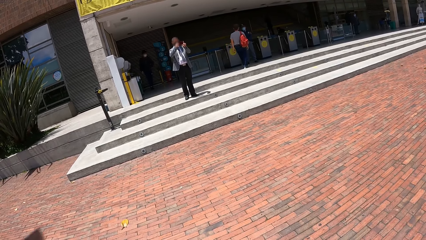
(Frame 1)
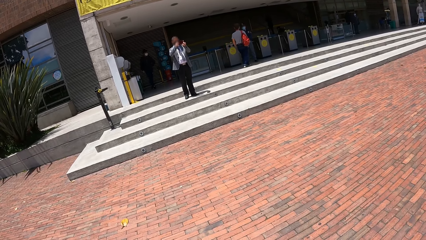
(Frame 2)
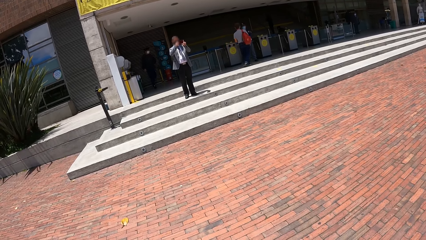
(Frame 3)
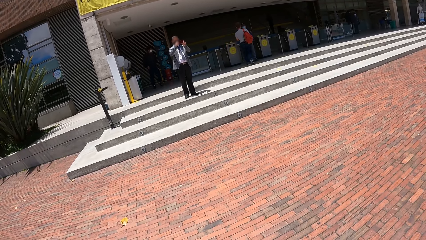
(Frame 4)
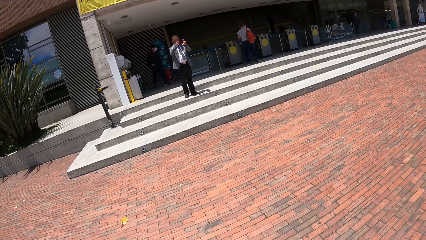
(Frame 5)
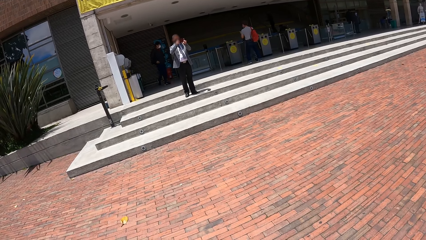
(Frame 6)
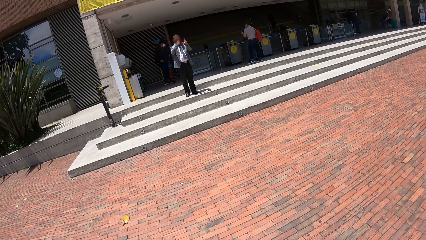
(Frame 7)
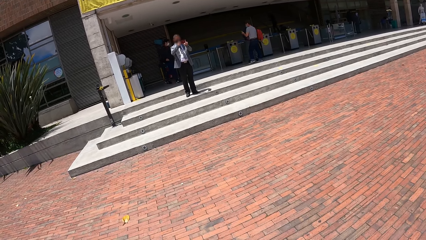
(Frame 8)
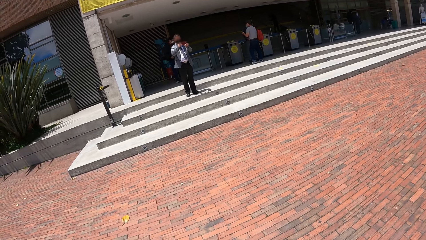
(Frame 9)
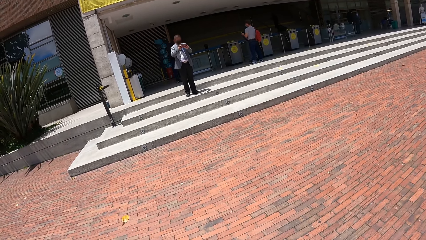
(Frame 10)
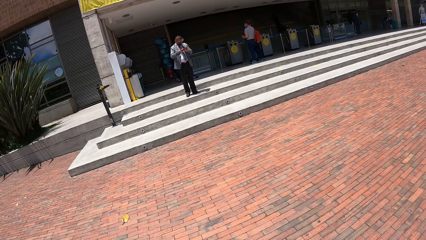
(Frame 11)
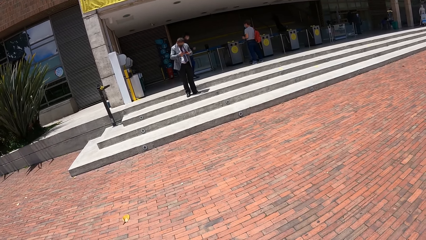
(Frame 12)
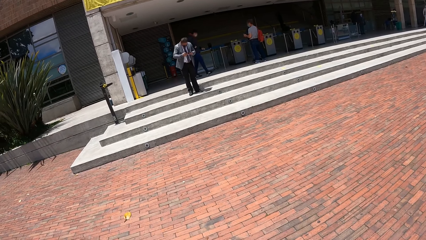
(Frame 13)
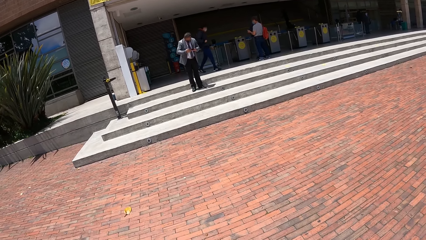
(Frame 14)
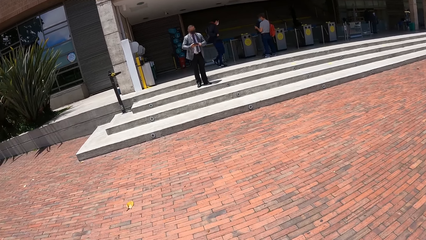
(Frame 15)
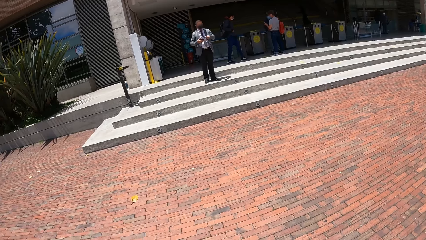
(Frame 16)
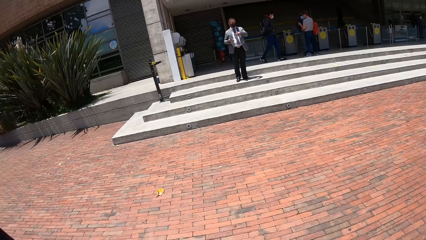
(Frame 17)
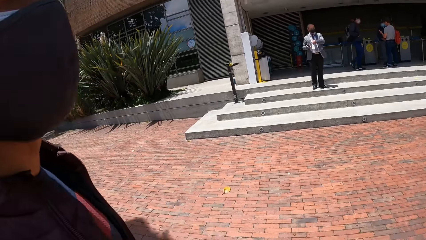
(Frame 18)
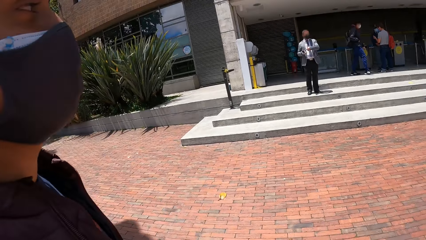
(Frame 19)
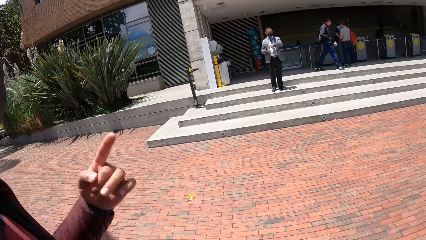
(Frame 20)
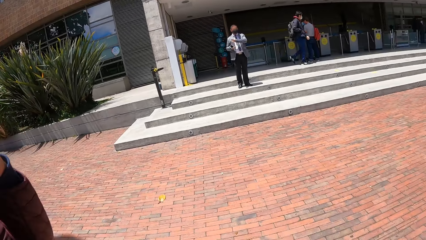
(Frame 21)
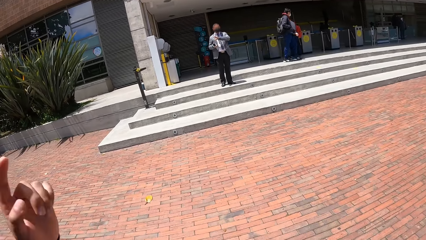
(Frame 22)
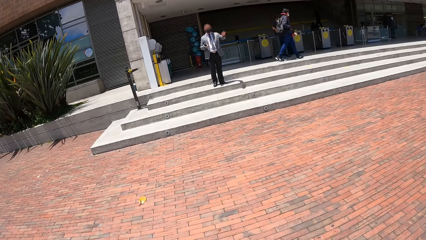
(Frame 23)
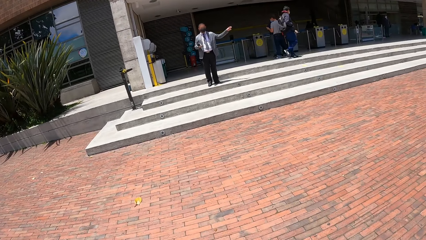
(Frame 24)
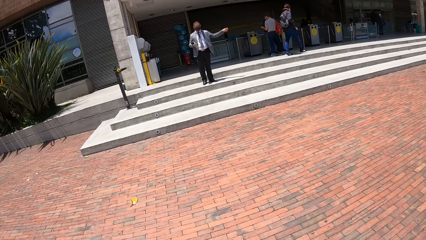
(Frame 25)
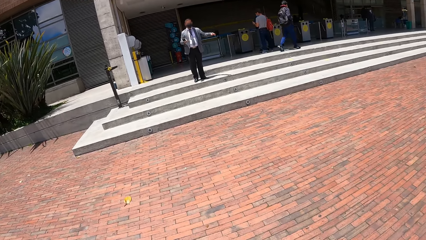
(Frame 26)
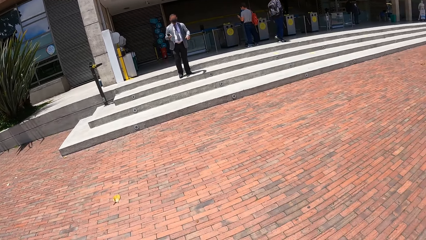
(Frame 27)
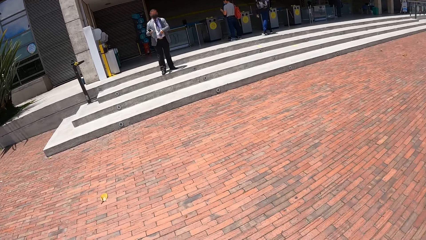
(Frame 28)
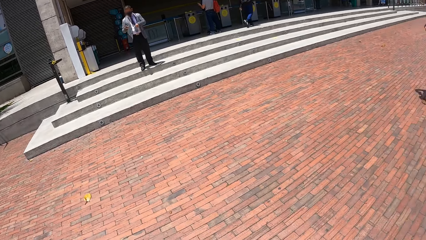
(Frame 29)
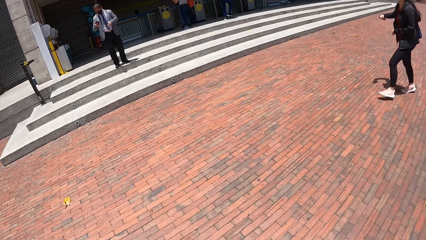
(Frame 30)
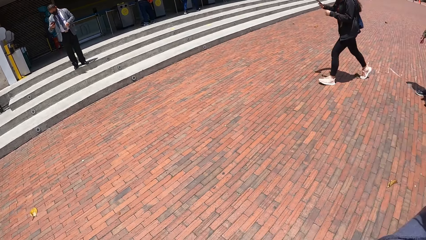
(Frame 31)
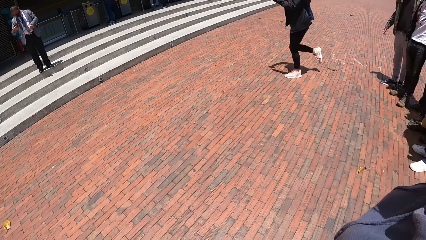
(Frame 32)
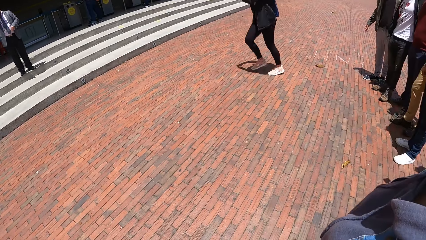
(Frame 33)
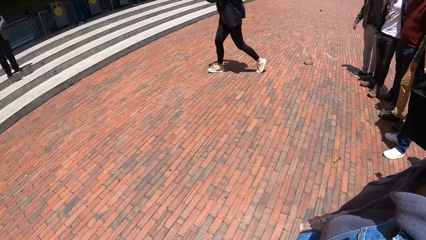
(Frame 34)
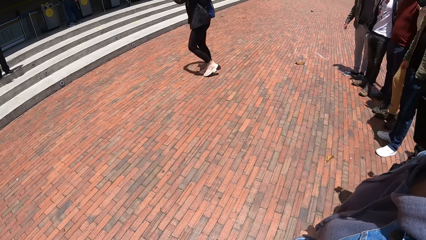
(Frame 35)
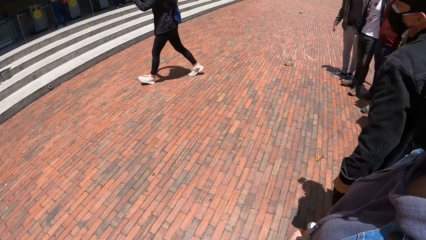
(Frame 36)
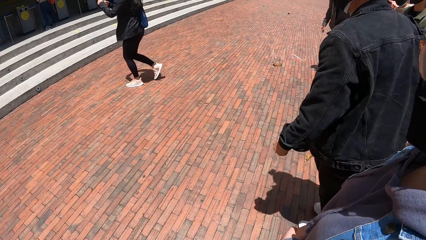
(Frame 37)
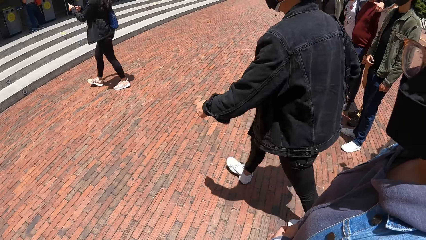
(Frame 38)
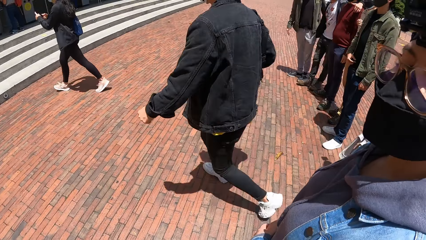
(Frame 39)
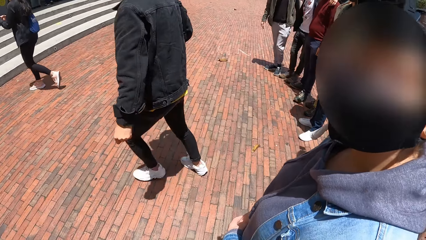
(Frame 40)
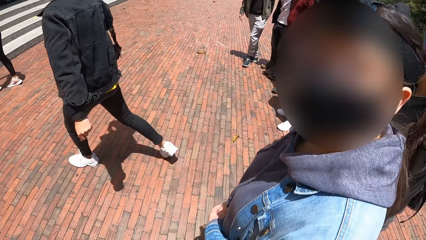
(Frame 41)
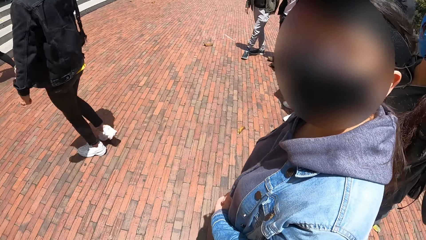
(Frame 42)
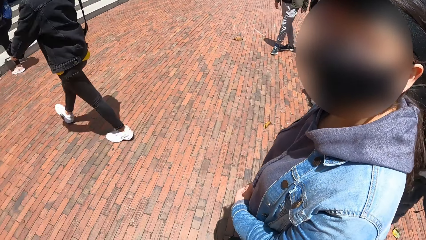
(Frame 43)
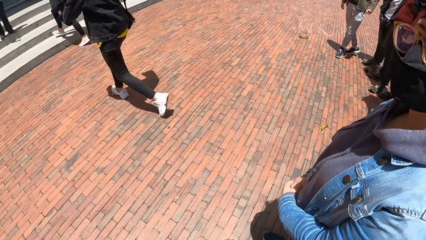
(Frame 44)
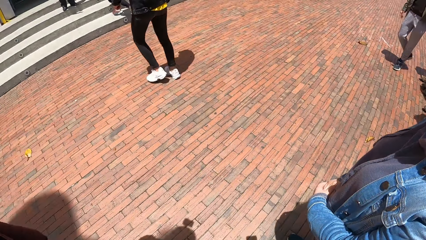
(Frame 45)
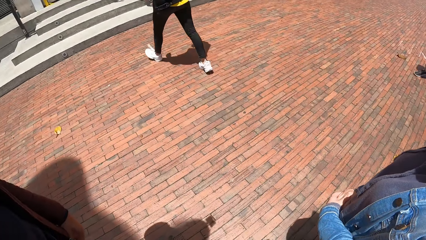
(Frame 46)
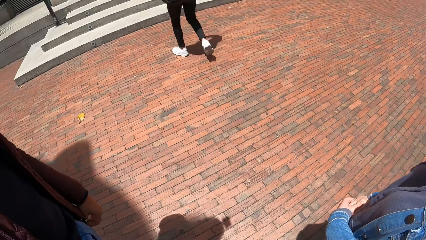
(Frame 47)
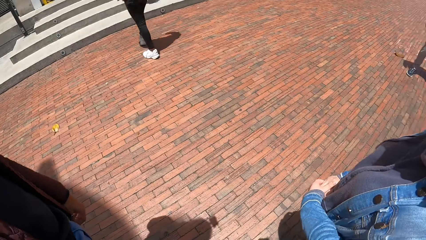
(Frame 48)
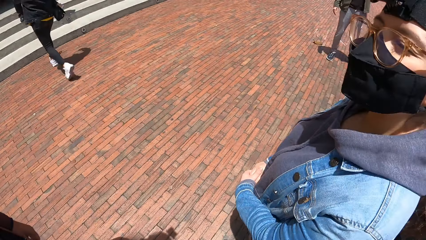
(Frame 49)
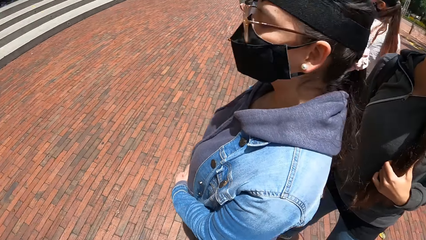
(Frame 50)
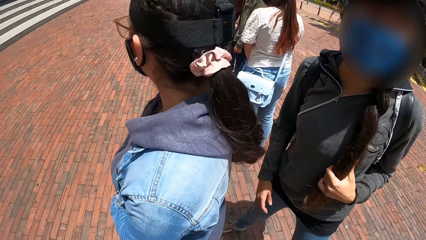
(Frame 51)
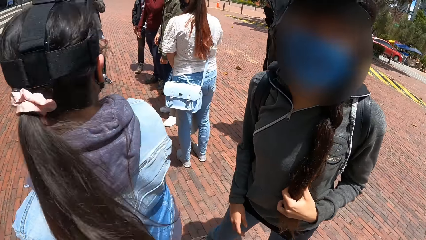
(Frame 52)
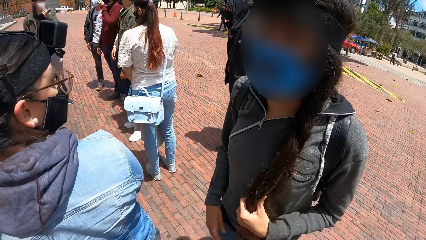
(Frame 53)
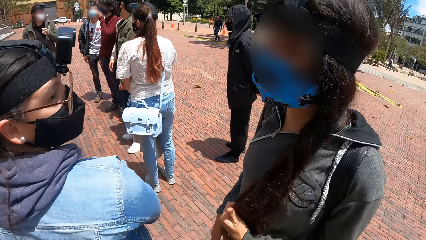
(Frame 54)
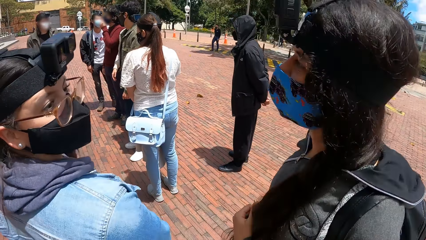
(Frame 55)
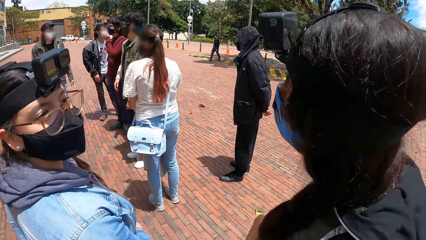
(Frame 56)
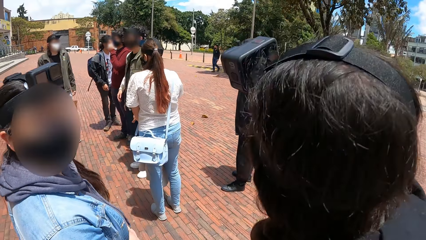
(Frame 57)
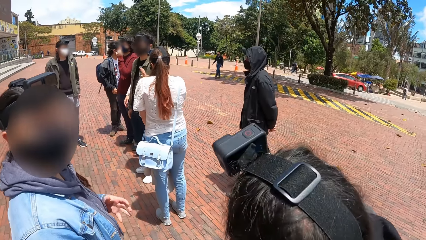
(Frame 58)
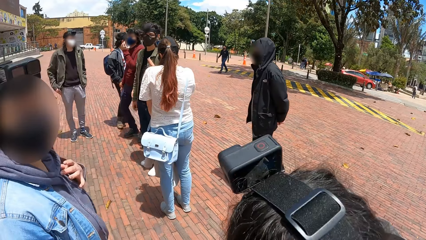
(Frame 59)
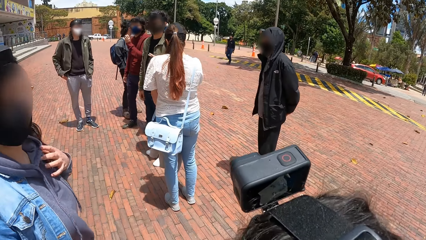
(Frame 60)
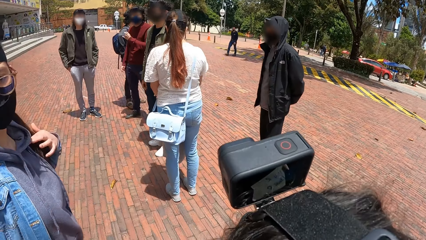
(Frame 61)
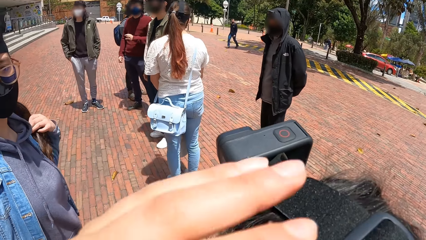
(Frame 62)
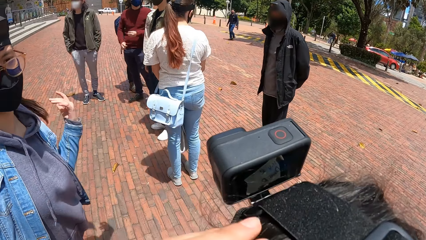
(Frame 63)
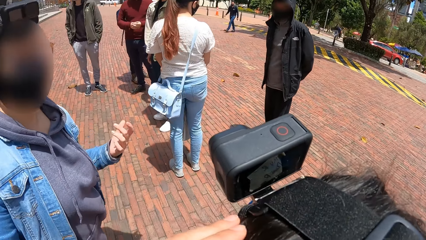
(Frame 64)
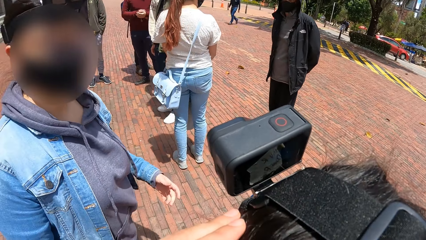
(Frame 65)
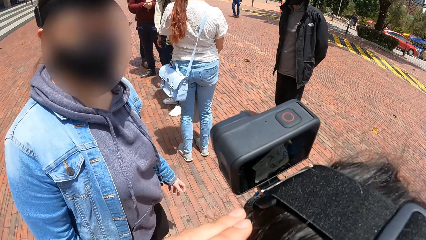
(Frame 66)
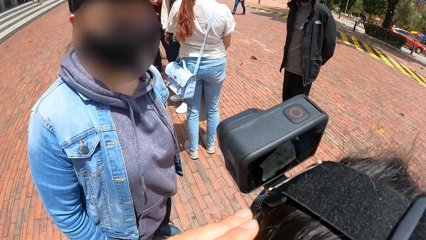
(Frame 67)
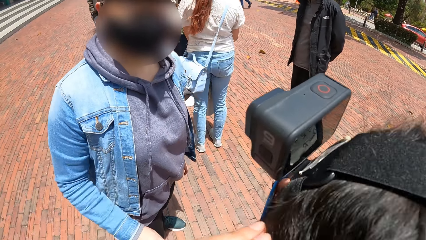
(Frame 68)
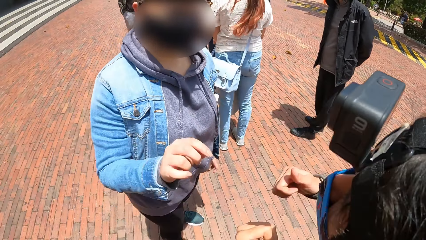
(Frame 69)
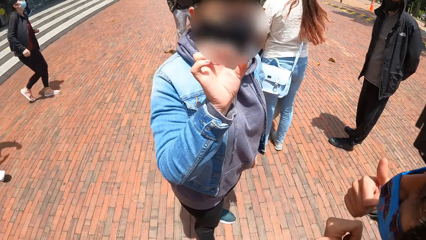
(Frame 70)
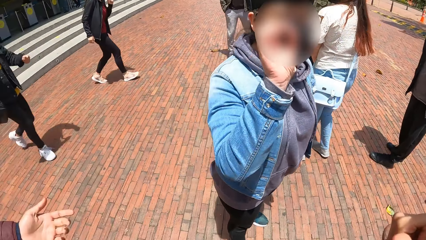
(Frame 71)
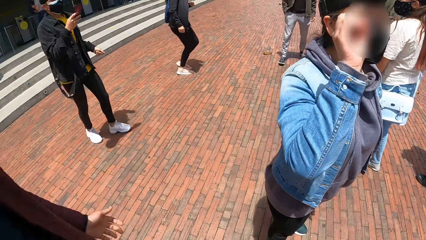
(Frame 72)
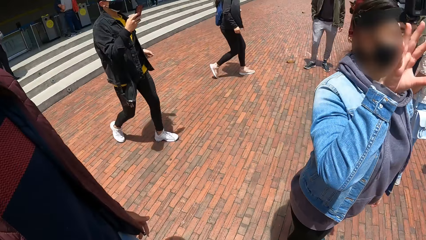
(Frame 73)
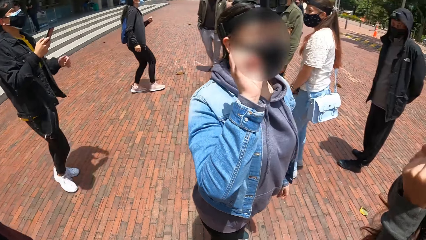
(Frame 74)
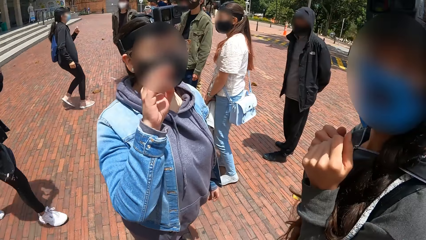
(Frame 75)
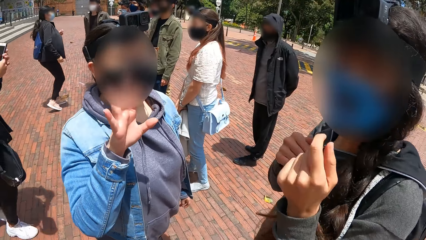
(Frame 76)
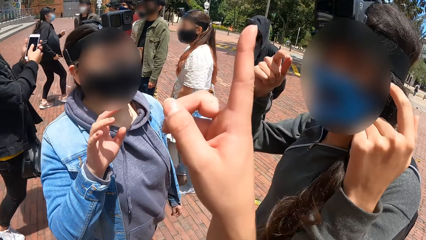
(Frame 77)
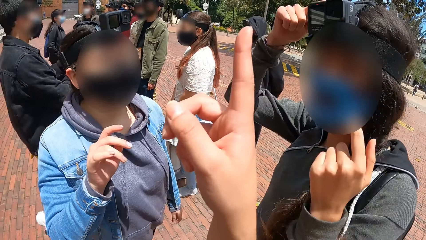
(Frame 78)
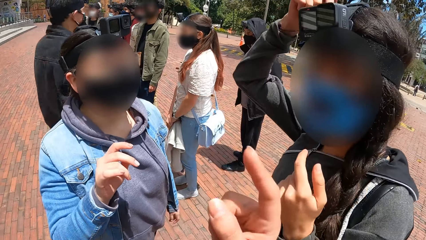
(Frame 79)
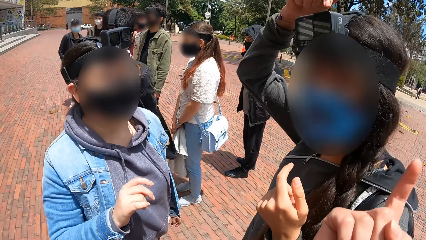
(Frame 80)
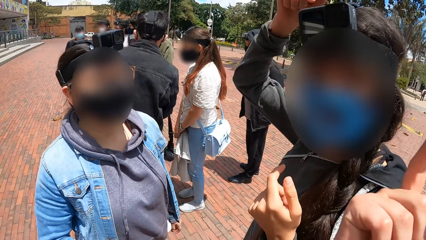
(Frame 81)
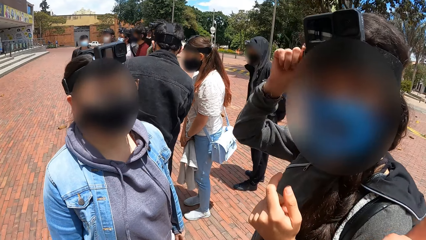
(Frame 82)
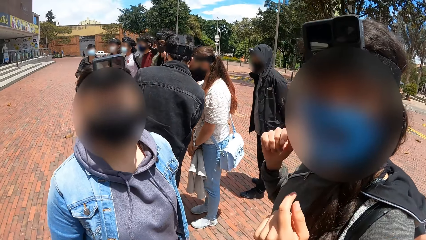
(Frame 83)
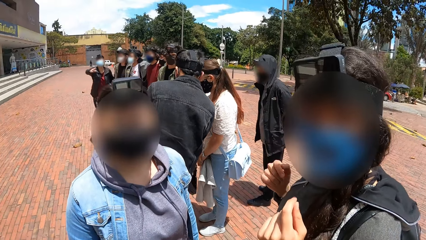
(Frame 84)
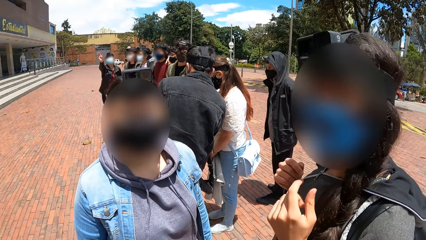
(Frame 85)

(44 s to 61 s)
The man operates the phone in his hands. The man interacts with the camera wearer and the group of people. A woman walks towards the man. The camera wearer interacts with another woman. The second woman interacts with a third woman. The camera wearer touches the third woman's hair with her left hand. She interacts with the second woman and the third woman. The first woman runs towards the group of people.
